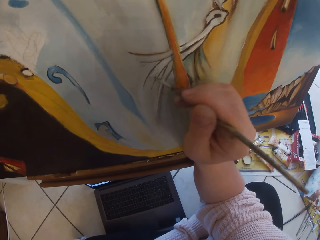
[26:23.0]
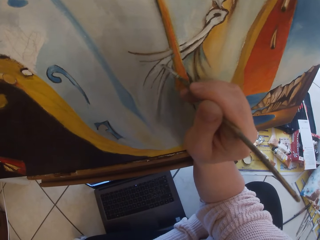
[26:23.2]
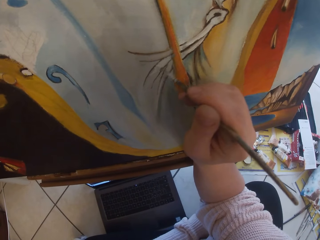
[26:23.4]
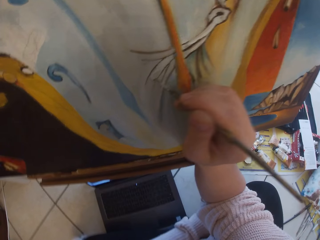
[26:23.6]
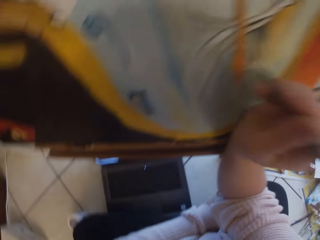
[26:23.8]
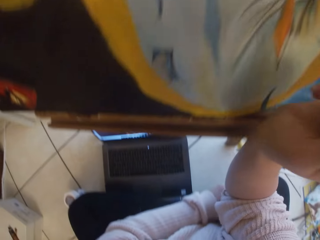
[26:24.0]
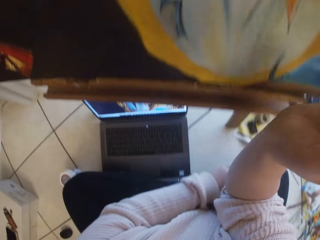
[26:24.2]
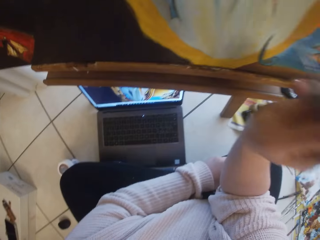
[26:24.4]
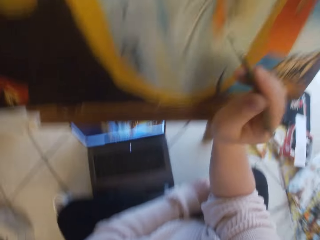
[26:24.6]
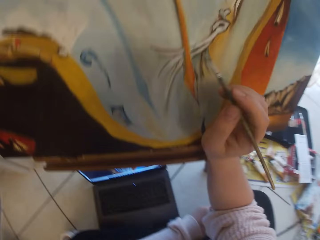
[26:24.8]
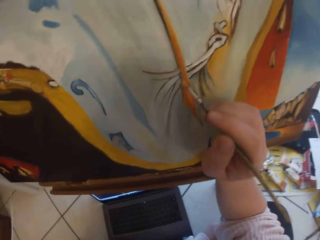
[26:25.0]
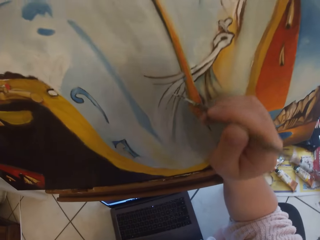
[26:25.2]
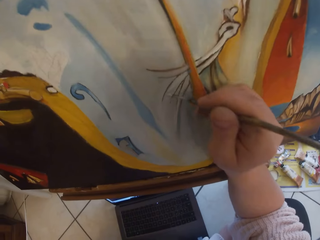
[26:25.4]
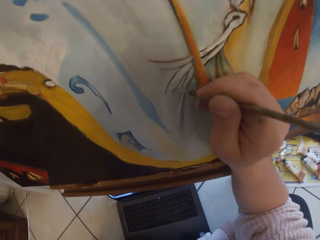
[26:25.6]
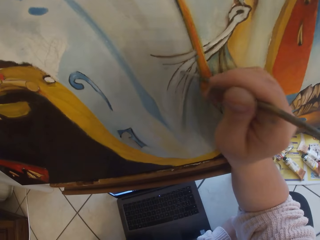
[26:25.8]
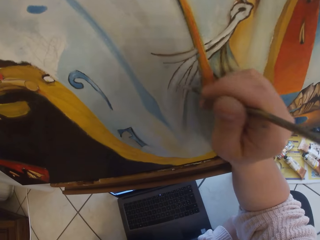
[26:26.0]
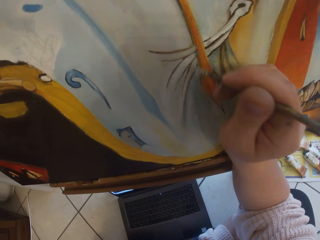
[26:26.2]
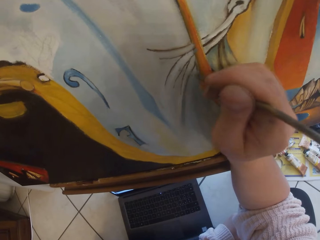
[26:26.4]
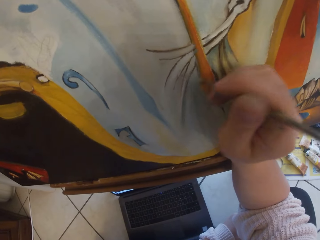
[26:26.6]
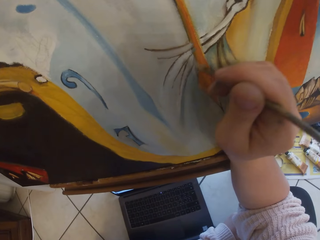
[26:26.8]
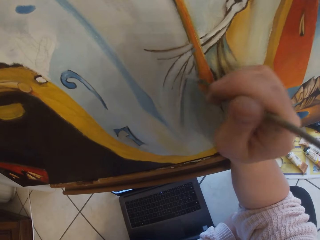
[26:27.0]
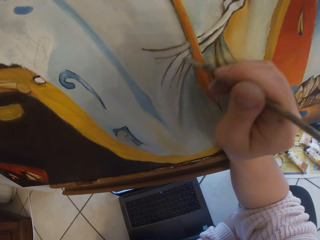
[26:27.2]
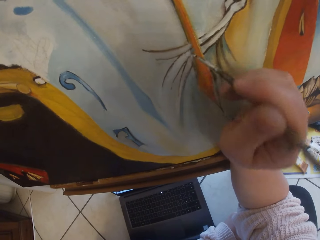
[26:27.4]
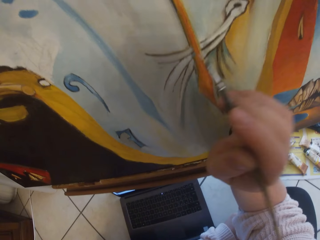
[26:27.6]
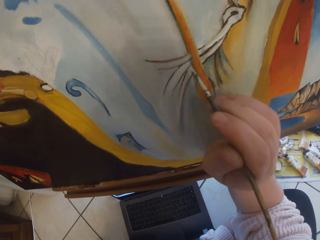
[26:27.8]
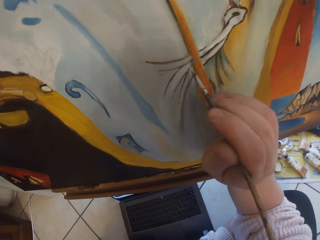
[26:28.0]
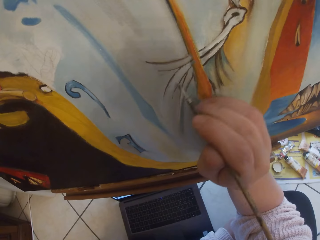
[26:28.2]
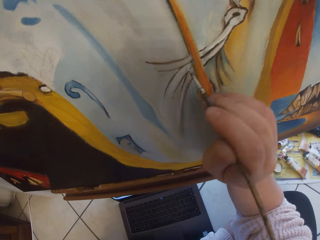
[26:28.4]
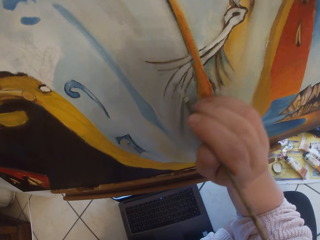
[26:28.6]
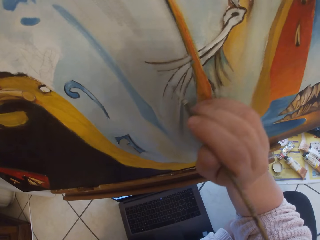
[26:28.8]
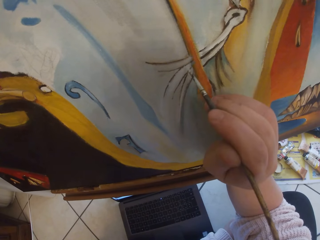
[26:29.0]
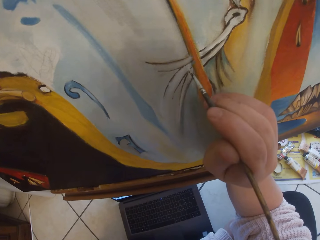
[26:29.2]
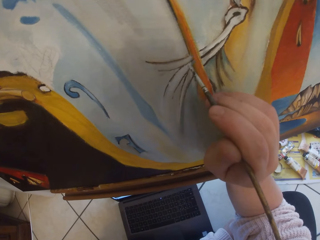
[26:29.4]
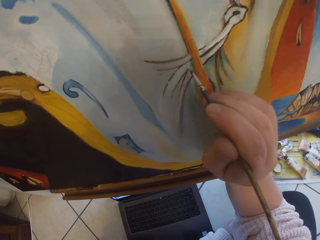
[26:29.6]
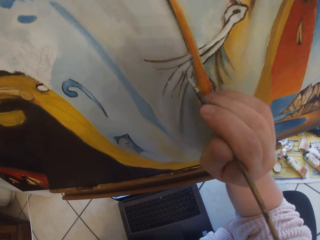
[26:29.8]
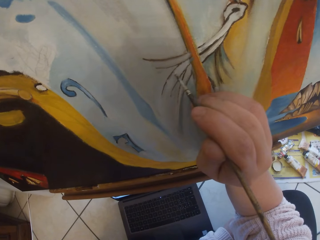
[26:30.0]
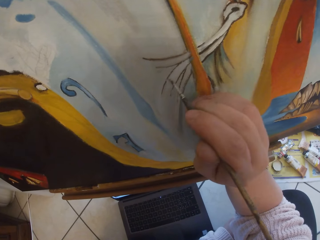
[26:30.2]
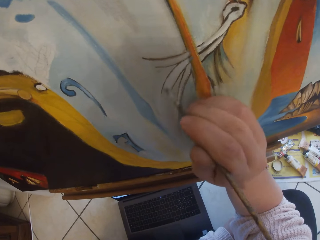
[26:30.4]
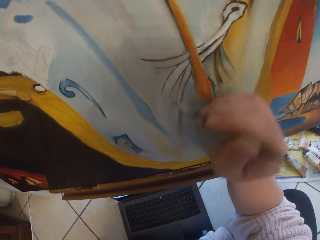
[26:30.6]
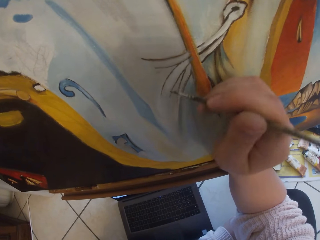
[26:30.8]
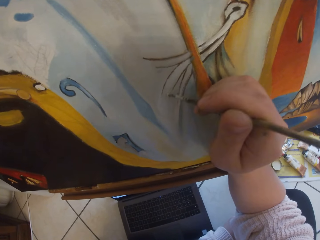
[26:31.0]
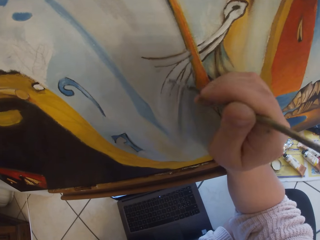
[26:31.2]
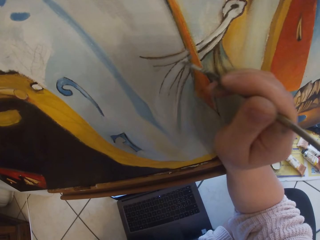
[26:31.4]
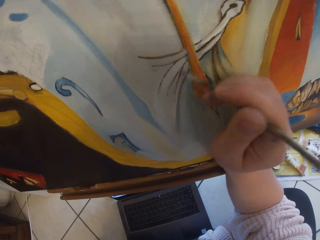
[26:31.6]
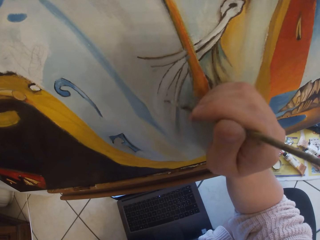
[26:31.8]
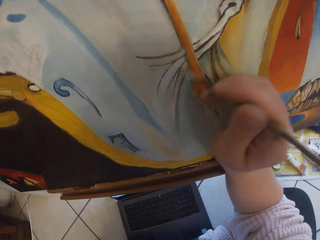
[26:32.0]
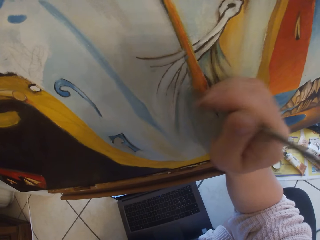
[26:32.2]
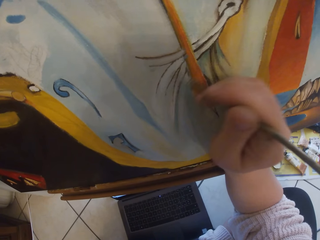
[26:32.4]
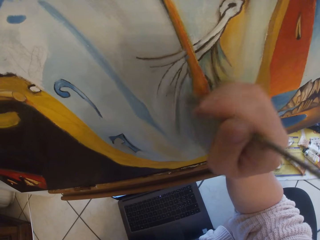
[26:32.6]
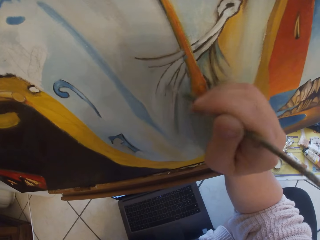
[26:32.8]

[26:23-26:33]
The camera wearer looks down. They paint a painting.

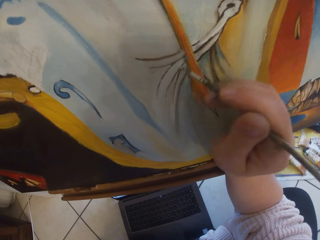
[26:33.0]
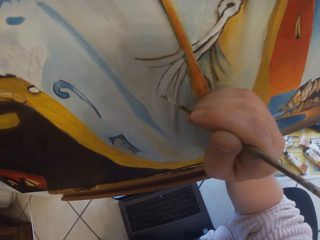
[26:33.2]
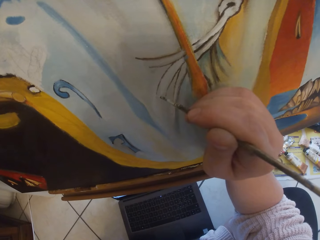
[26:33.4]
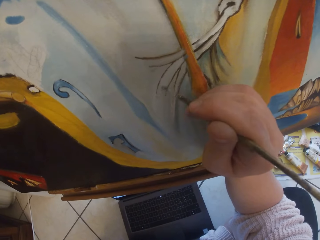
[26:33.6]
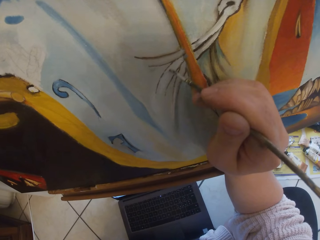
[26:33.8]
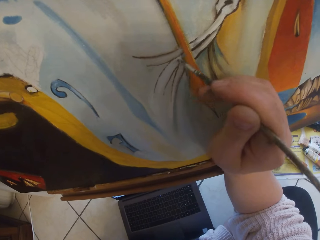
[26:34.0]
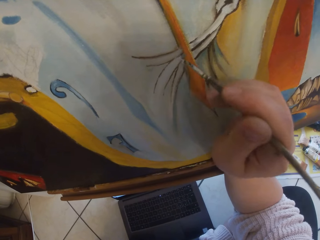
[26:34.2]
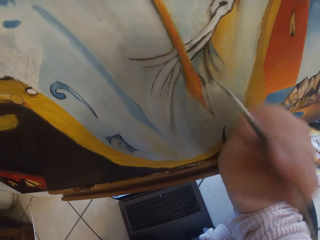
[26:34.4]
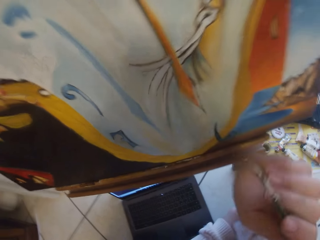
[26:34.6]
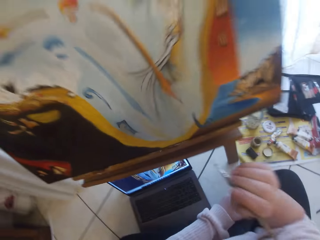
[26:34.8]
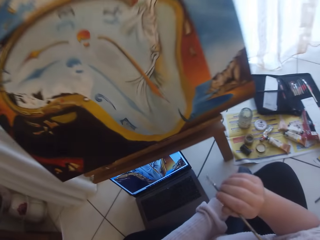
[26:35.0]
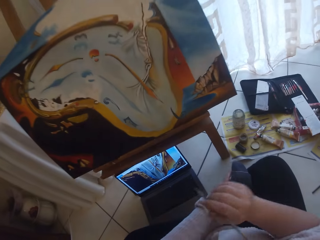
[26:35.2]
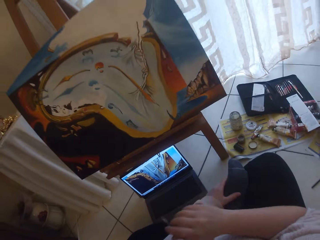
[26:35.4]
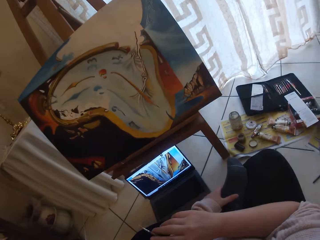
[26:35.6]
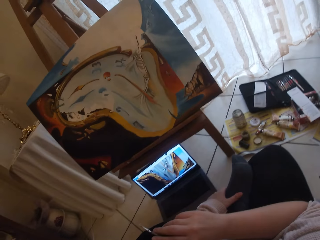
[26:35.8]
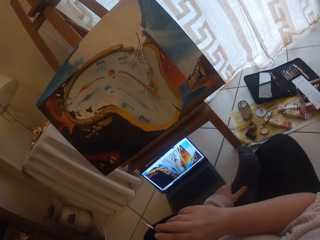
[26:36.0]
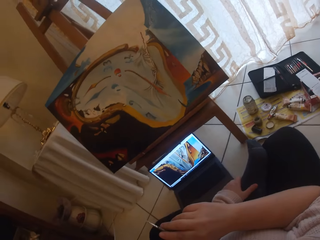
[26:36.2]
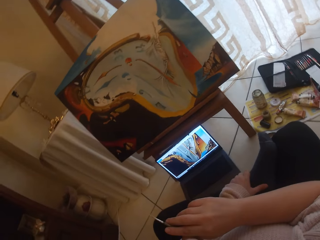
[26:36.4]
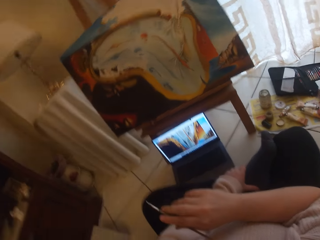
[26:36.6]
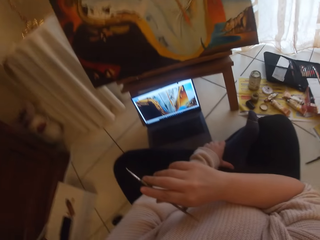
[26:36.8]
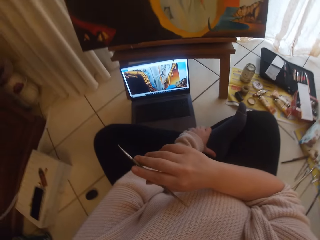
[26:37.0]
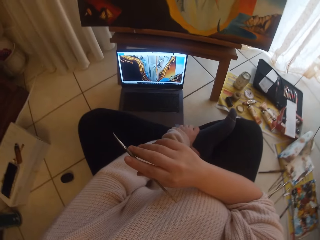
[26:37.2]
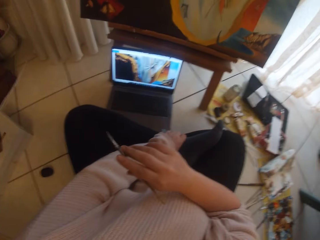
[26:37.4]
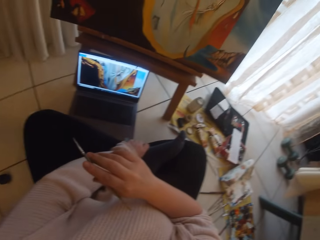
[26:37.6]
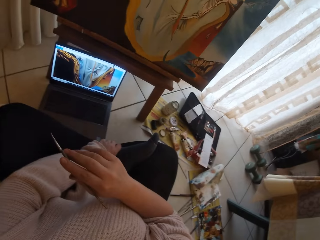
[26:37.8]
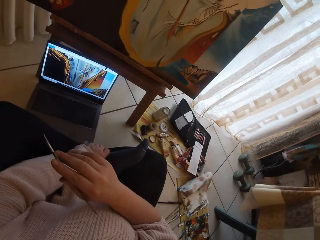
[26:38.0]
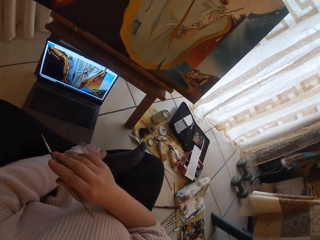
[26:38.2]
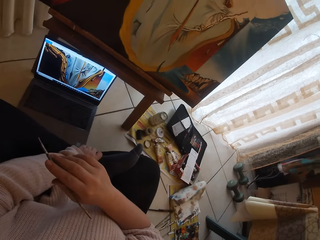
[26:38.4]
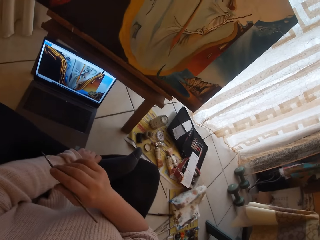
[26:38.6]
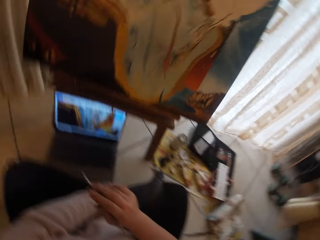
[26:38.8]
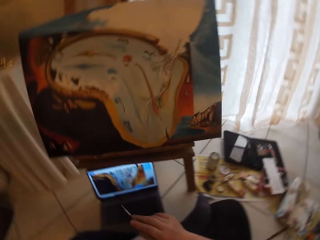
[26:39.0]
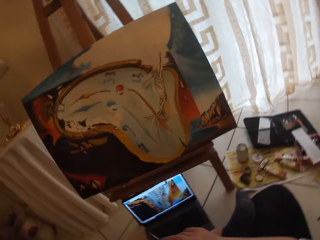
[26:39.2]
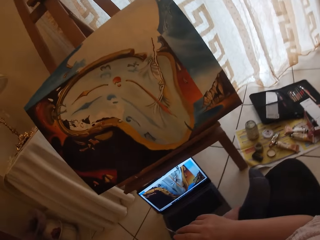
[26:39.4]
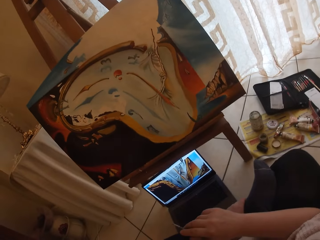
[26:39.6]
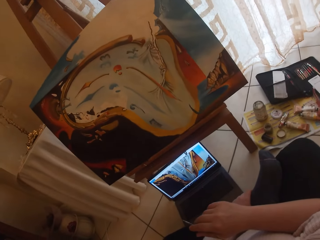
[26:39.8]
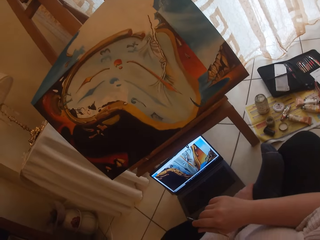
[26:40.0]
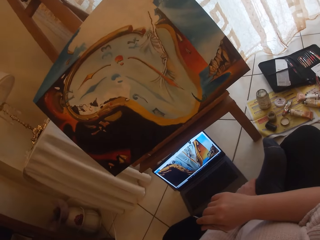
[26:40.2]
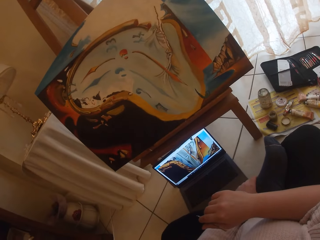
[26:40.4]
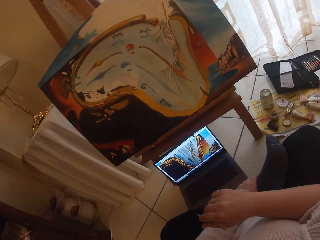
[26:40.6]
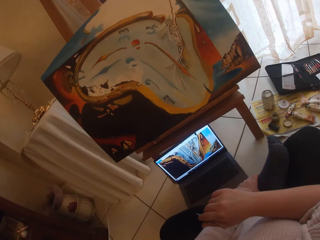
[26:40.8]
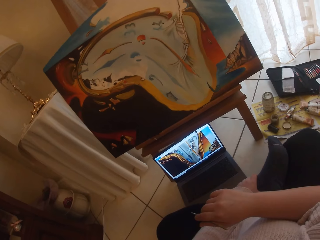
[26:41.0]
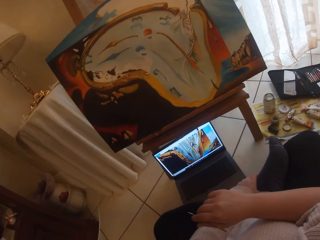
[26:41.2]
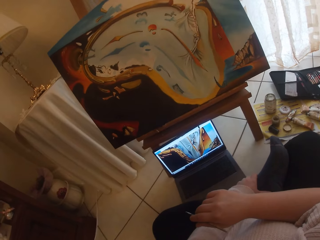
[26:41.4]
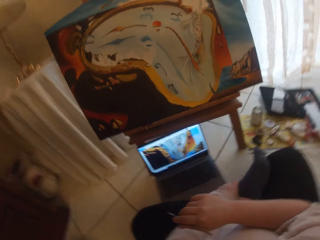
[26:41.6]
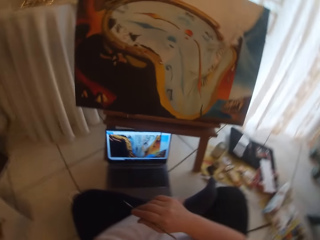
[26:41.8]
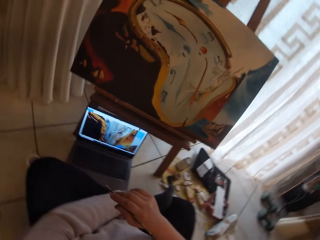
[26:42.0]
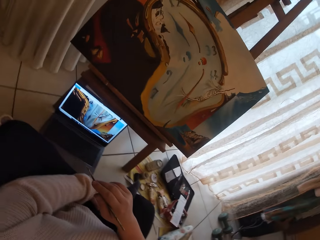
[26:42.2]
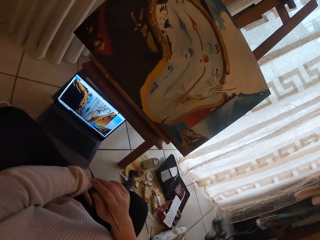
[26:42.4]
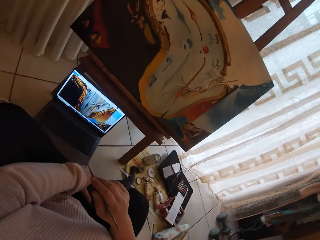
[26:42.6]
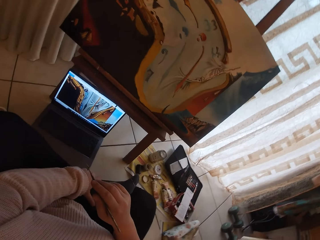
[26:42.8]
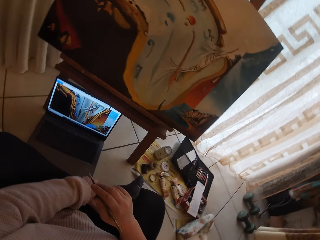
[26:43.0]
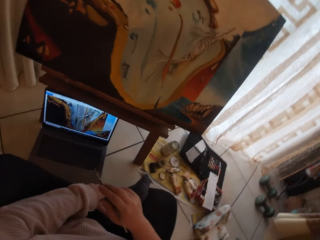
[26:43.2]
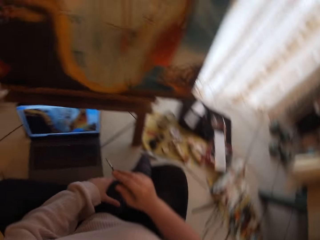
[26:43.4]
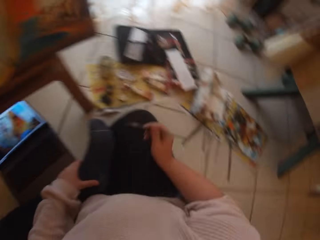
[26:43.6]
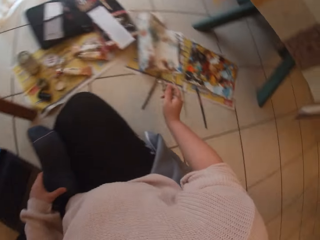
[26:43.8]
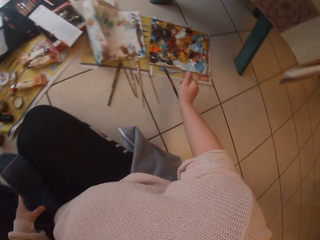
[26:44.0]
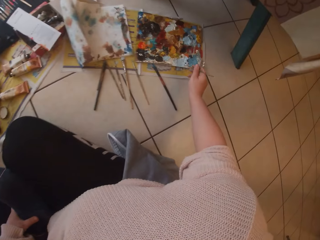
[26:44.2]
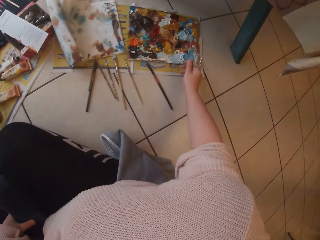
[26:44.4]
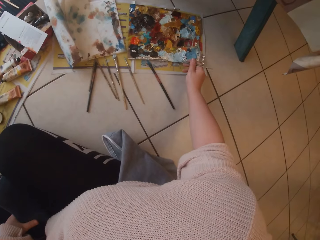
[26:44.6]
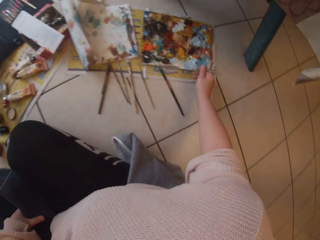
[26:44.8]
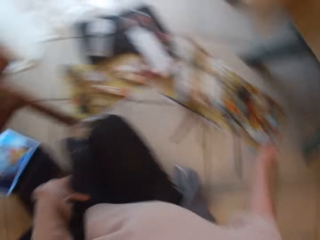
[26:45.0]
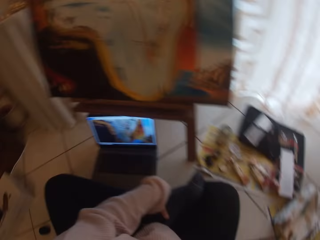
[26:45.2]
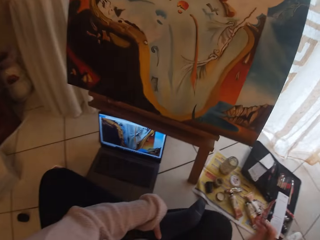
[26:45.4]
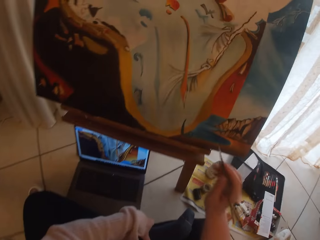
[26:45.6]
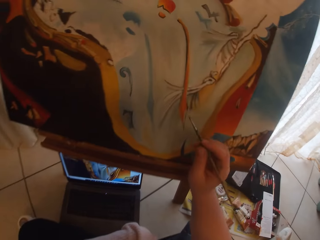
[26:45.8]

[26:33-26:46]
The camera wearer removes the brush from the painting. She looks around. She scoops paint with the paintbrush in her right hand.
